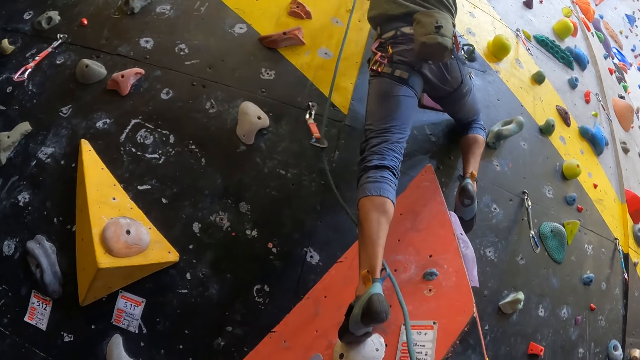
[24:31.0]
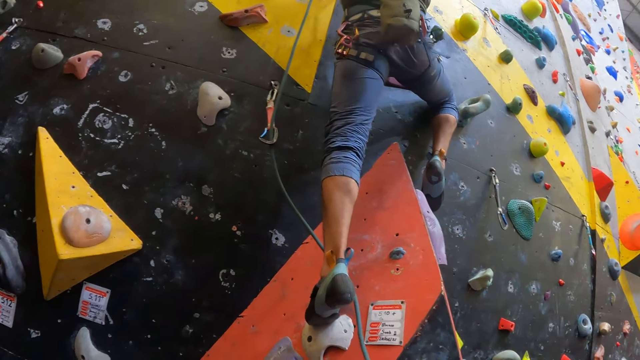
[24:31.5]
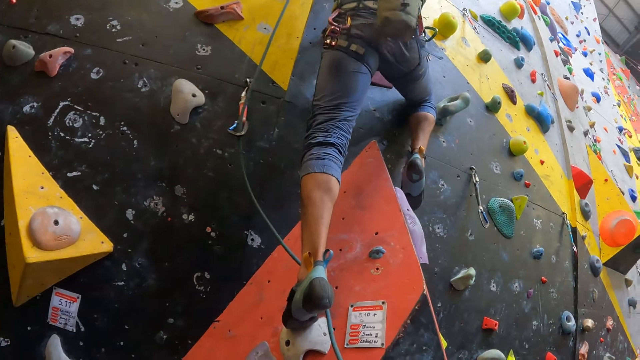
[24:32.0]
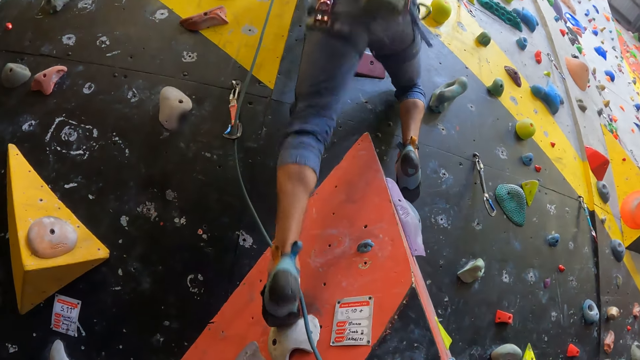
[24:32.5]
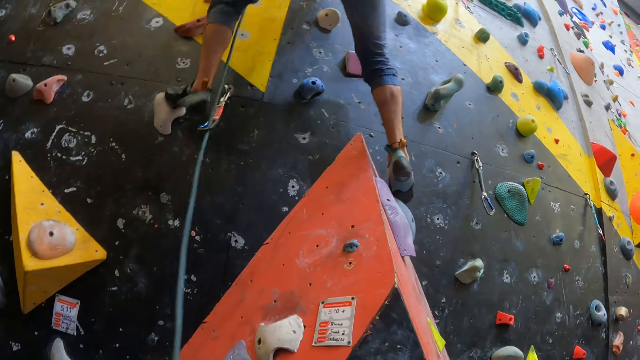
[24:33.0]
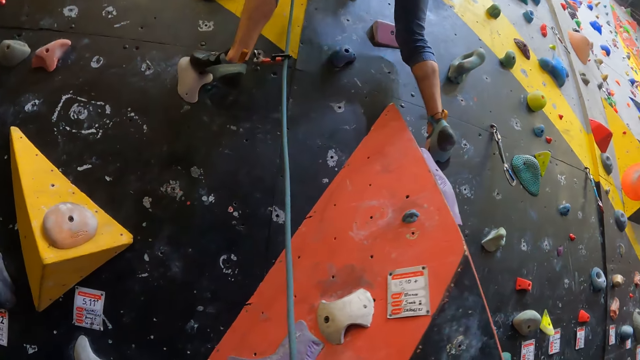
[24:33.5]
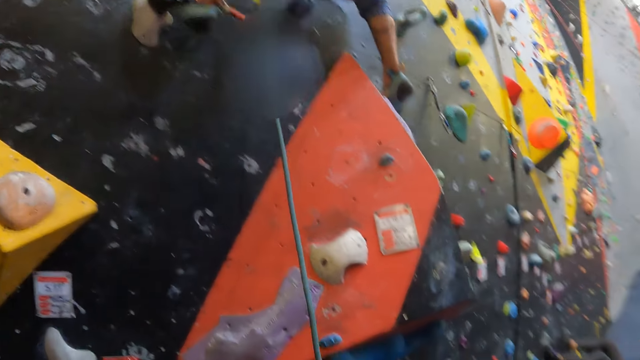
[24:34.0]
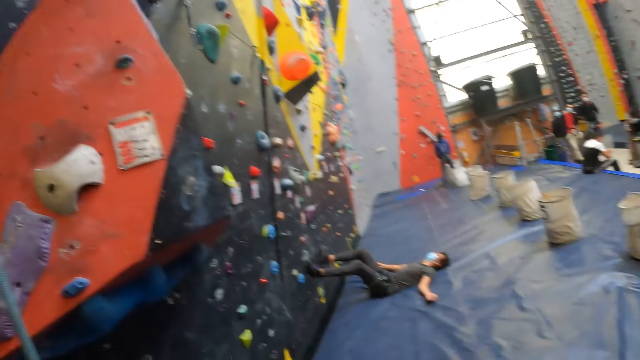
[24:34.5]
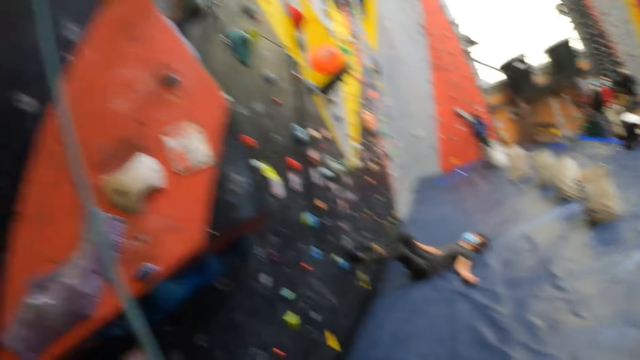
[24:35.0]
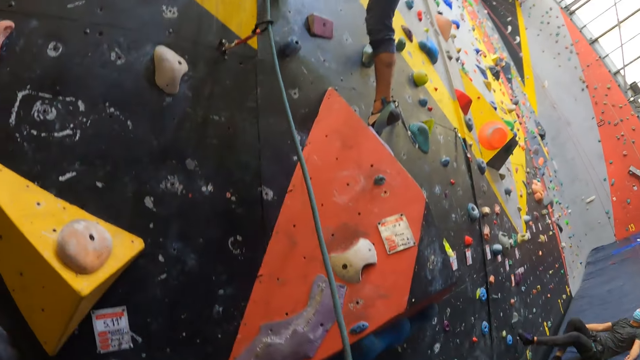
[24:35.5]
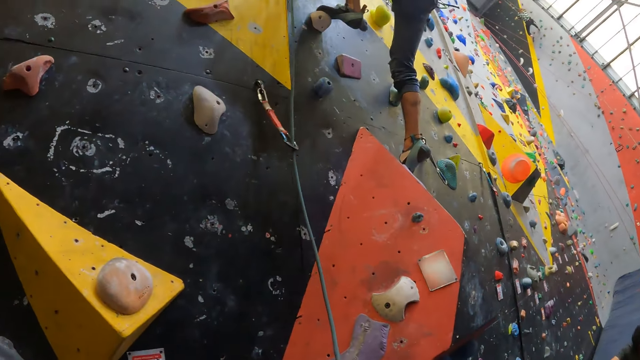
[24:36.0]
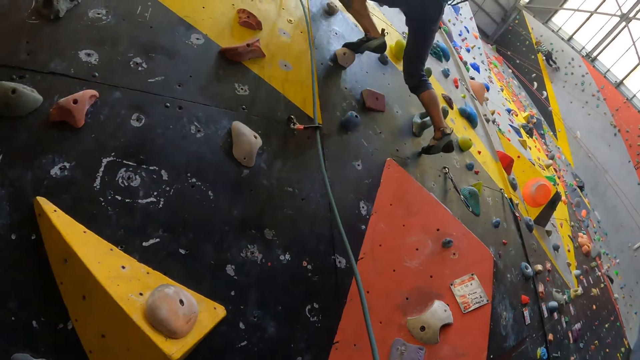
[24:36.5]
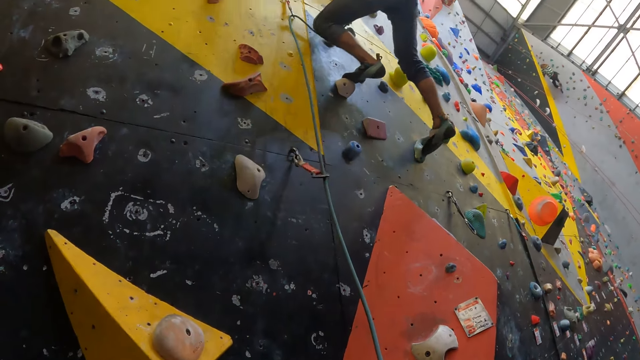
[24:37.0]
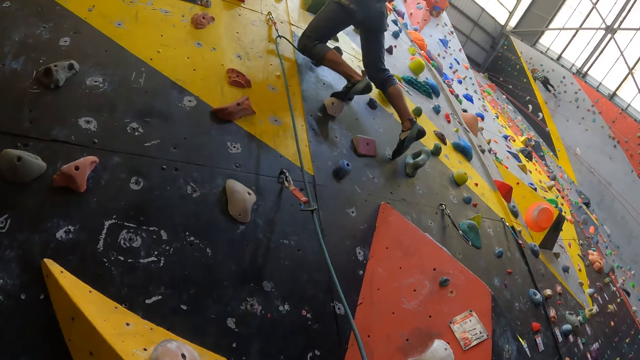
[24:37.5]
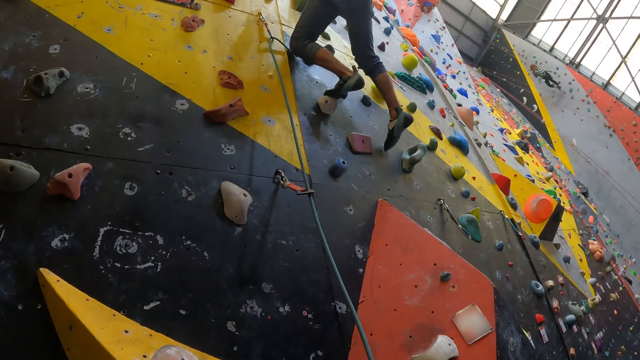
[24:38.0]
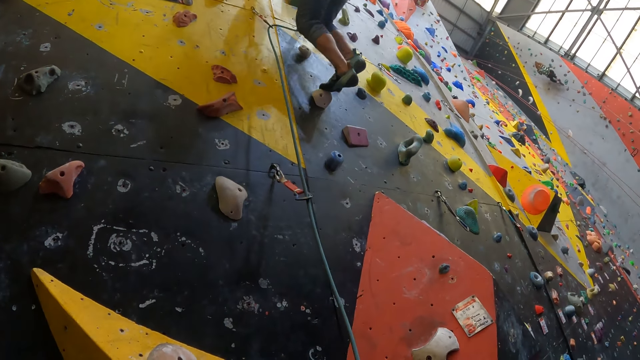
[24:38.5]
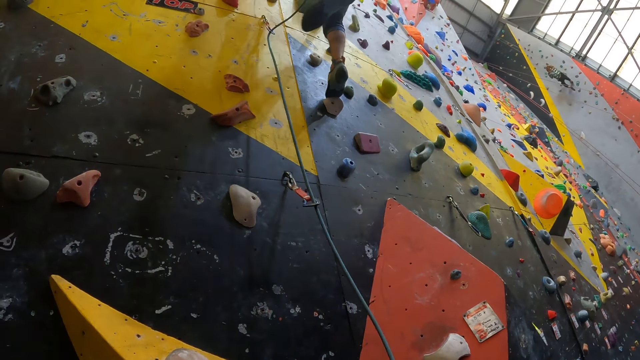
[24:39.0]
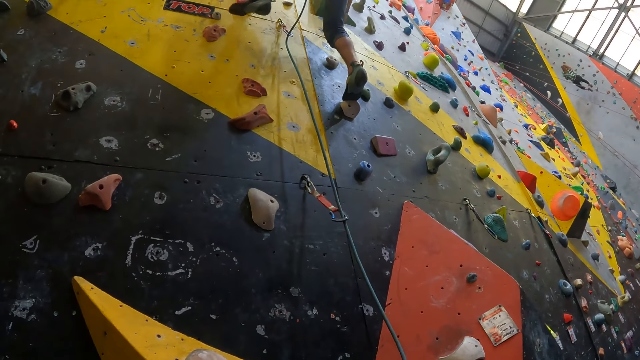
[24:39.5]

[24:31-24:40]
A man climbs the bouldering indoor. The camera wearer looks around the hall. The man climbs the climbing wall.

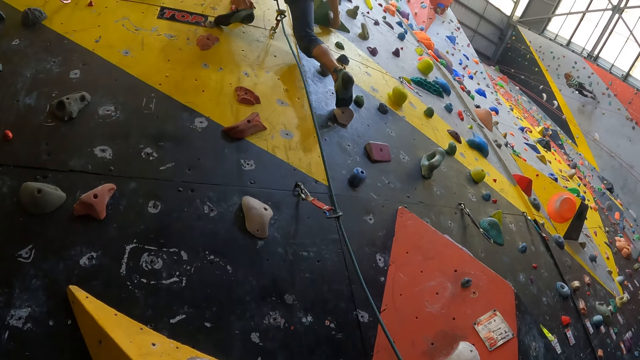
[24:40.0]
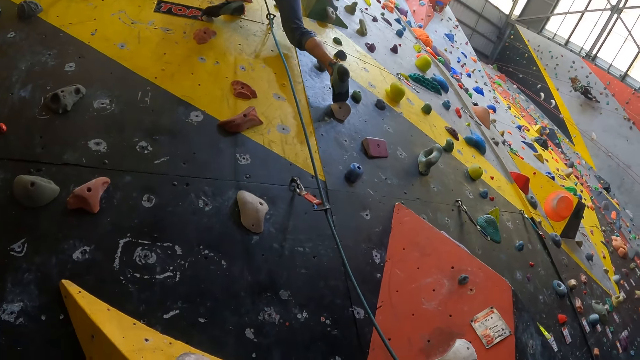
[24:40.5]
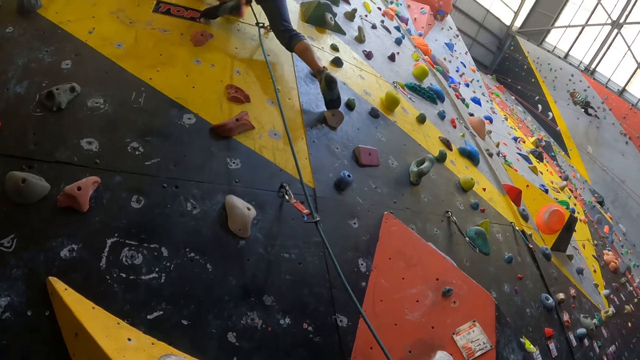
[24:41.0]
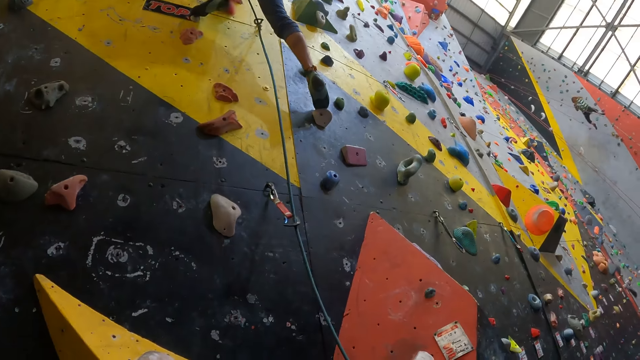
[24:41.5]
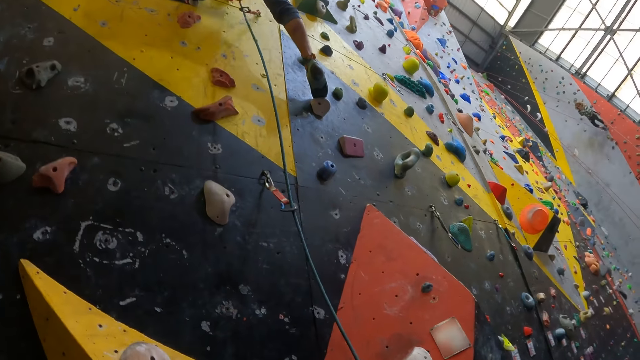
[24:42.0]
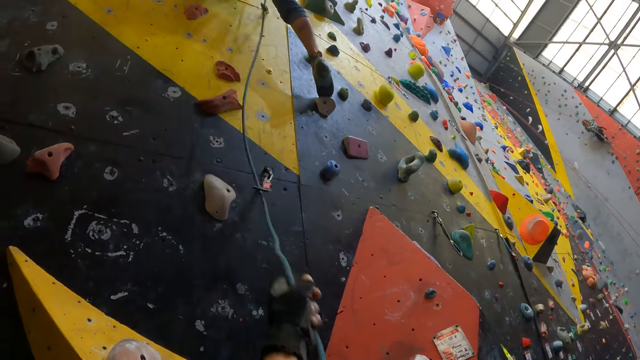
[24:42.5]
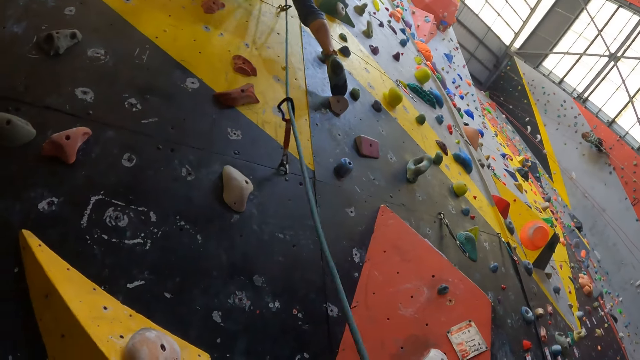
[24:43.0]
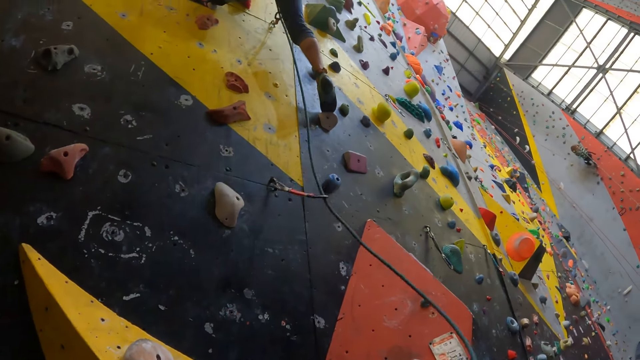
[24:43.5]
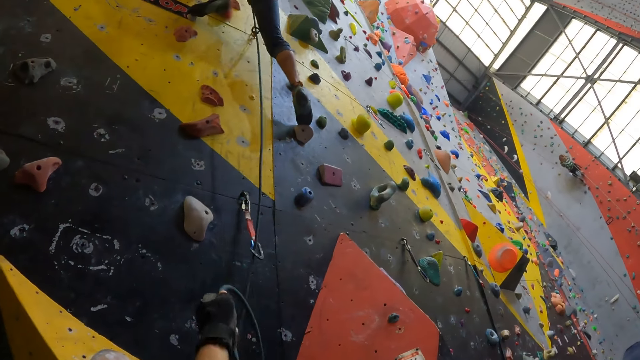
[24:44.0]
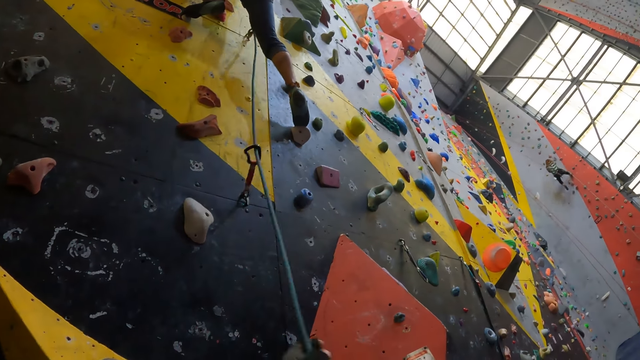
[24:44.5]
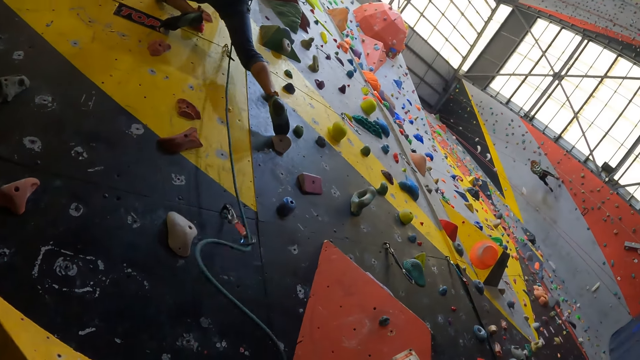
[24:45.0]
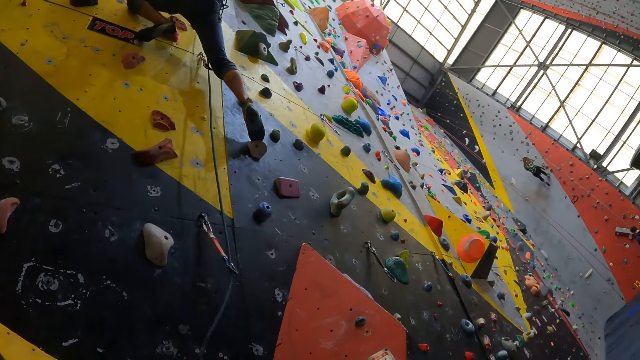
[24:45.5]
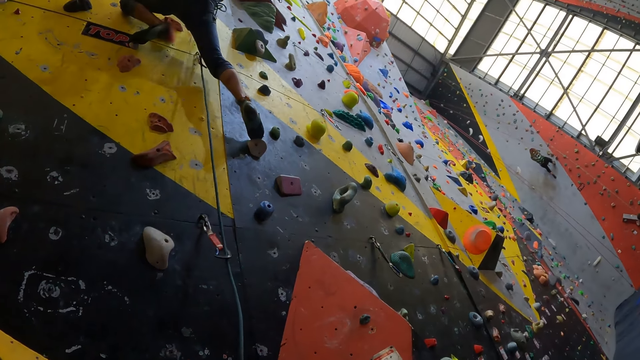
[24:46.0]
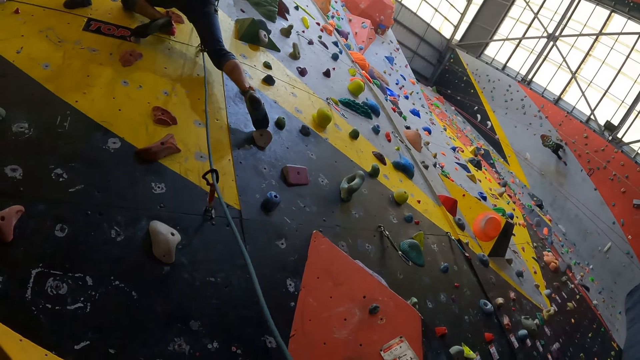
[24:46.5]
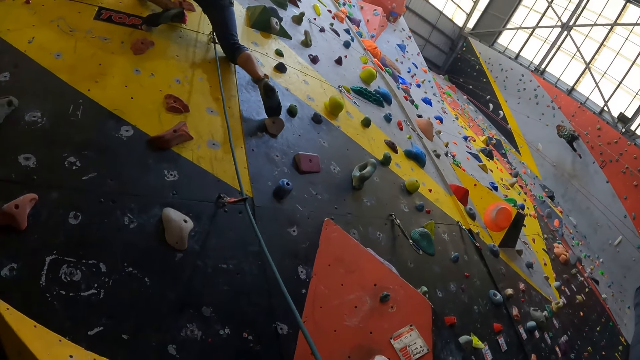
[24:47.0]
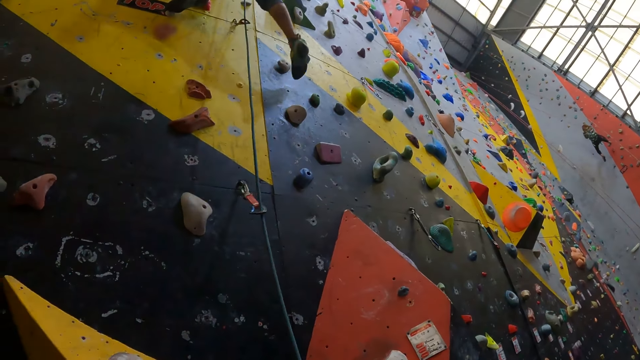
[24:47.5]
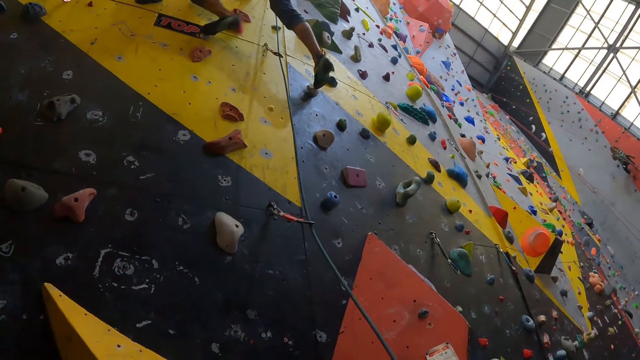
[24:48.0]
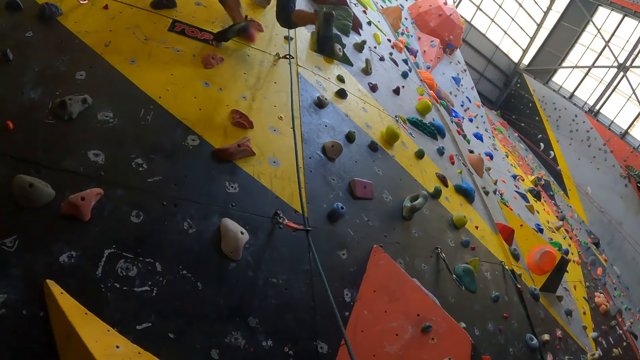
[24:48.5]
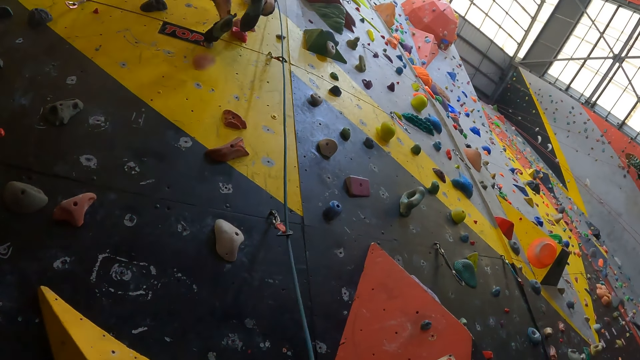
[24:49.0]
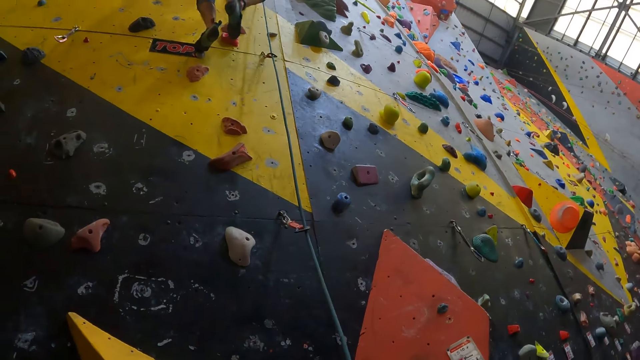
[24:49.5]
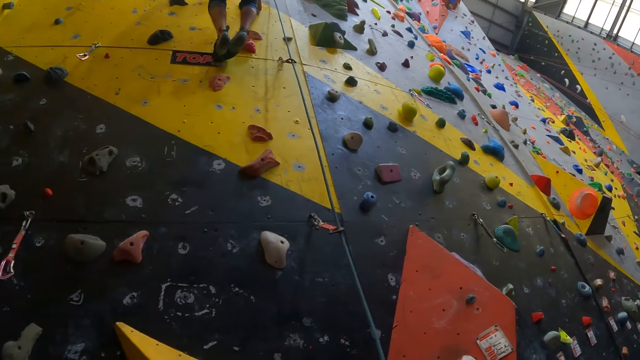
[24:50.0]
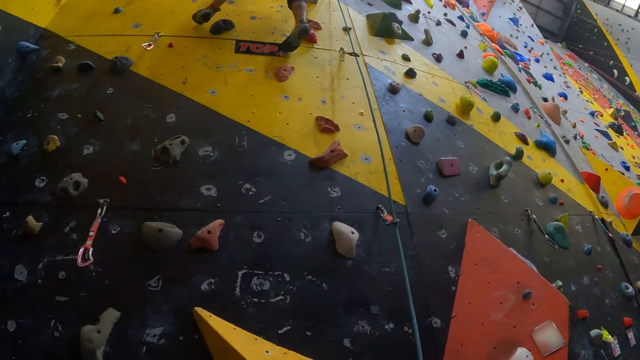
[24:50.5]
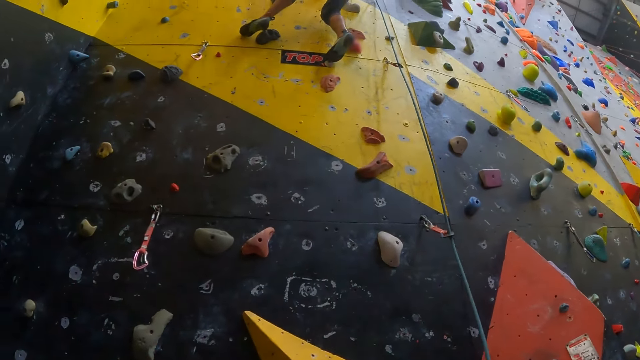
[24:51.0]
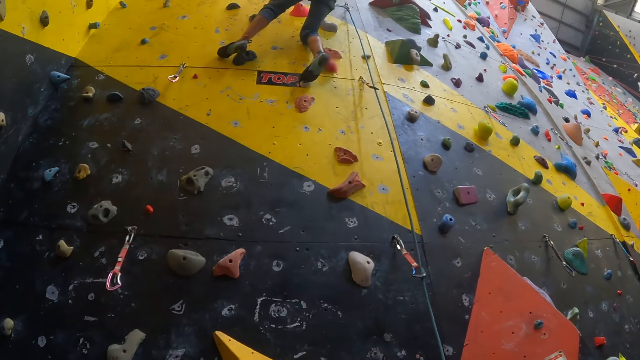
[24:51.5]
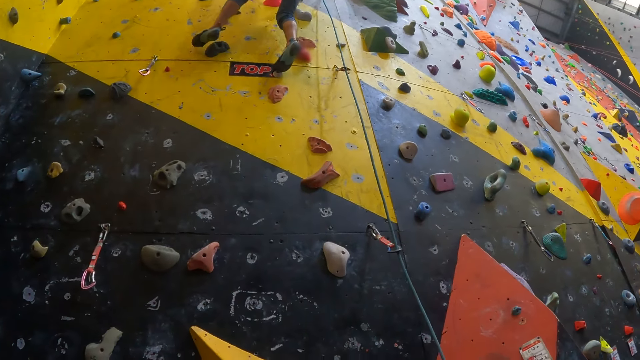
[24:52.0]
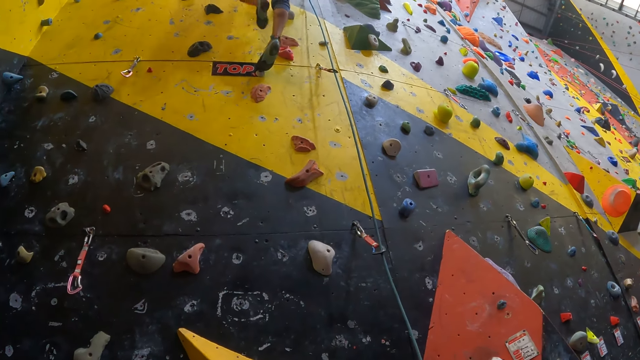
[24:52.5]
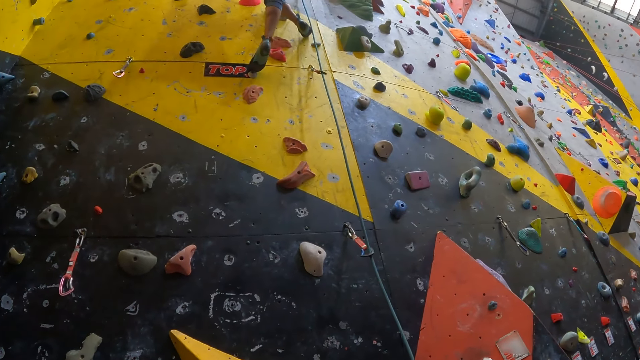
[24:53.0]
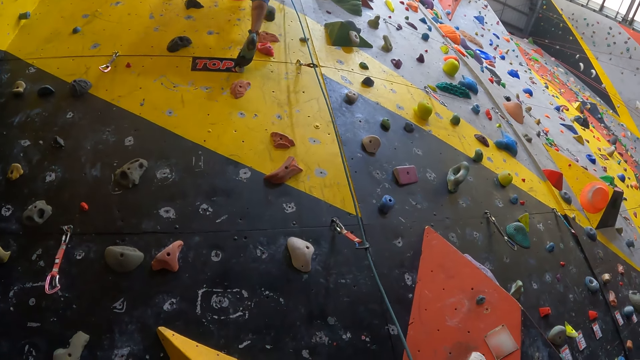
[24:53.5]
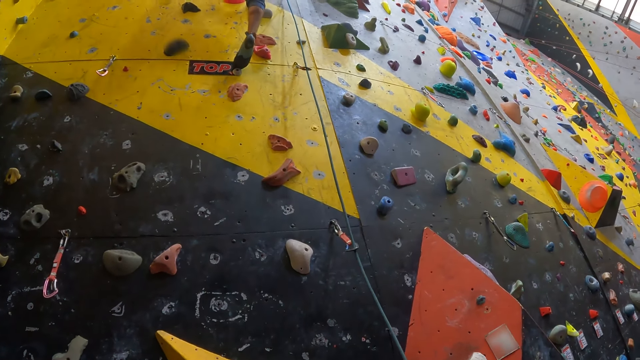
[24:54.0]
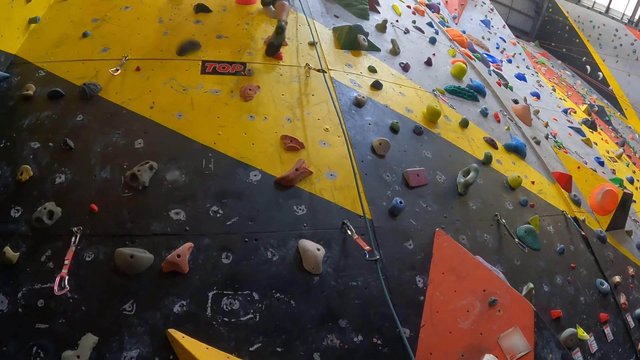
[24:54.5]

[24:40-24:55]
The camera wearer adjusts the rope. They look at a man.
